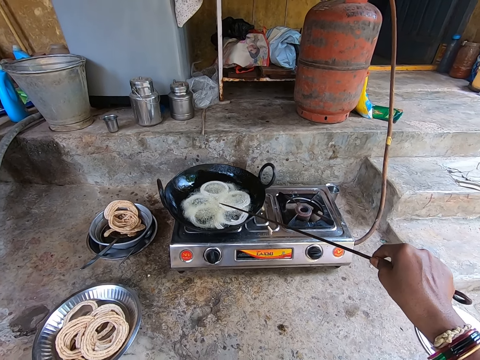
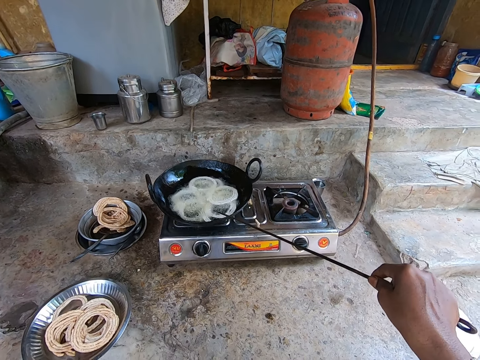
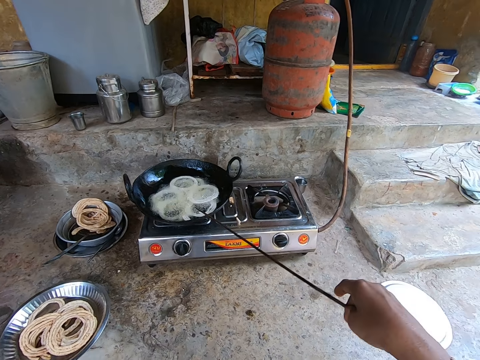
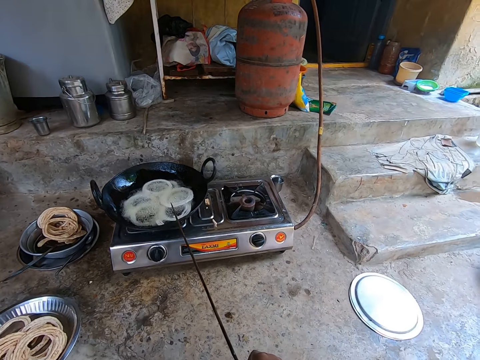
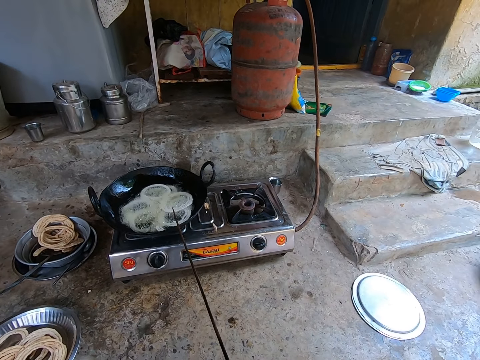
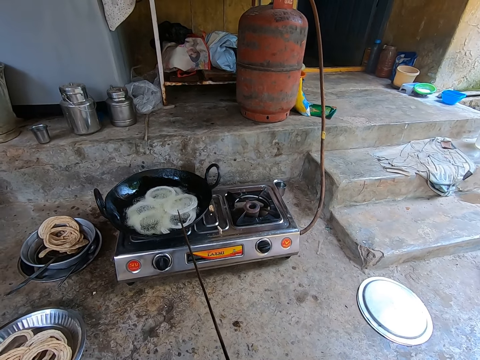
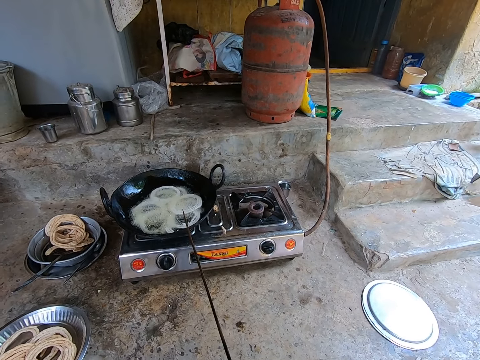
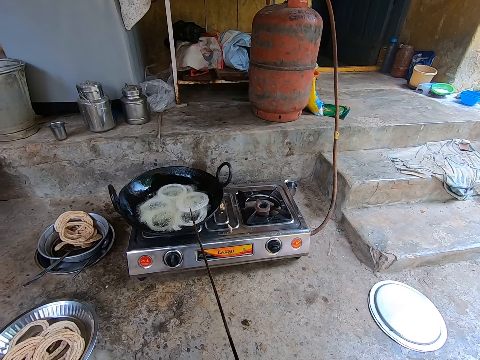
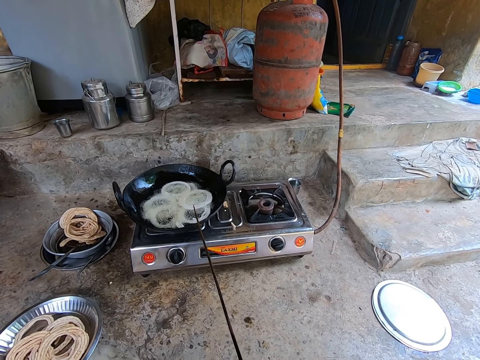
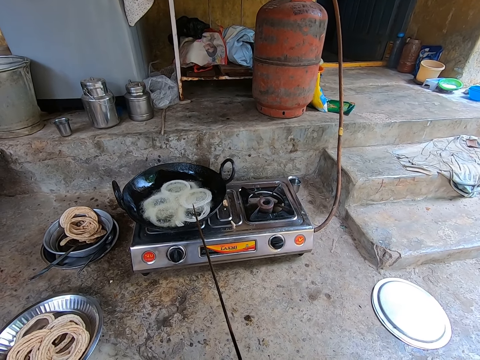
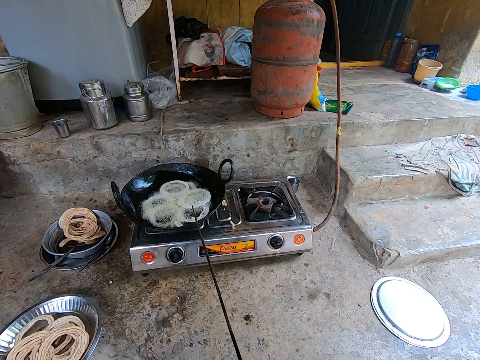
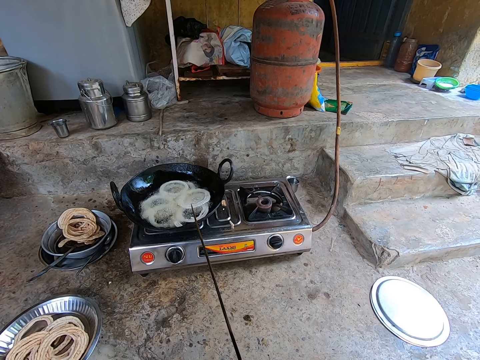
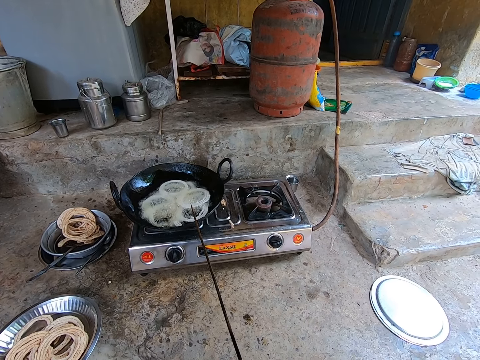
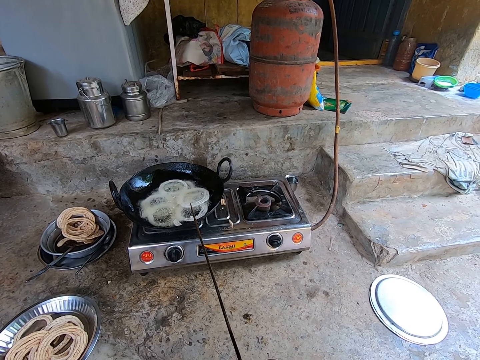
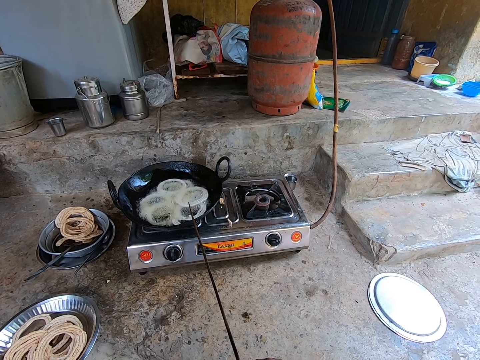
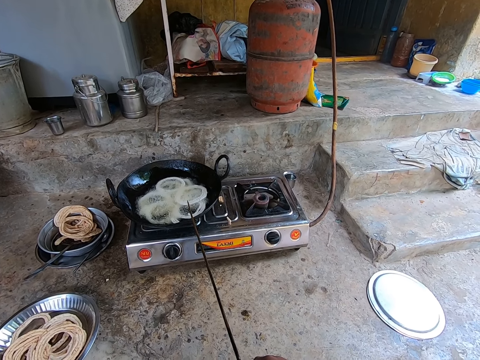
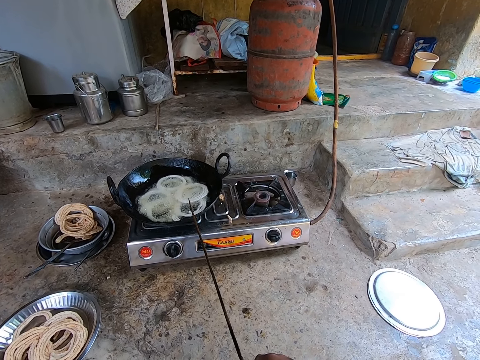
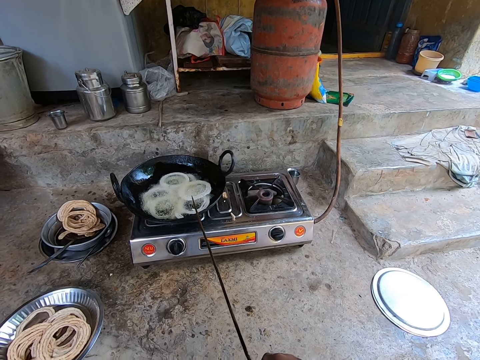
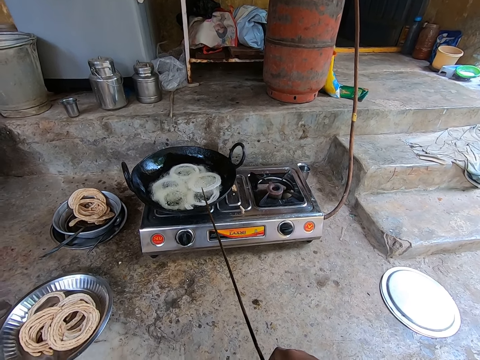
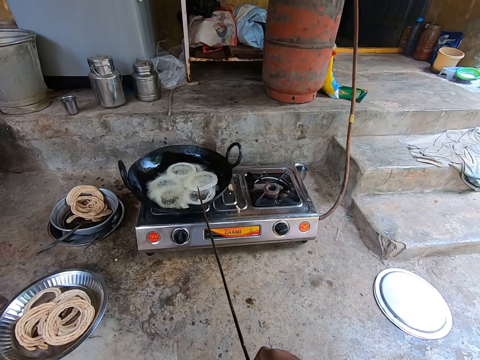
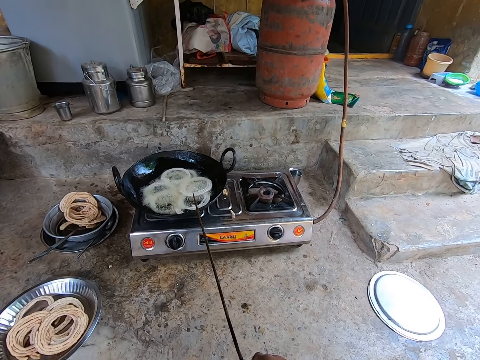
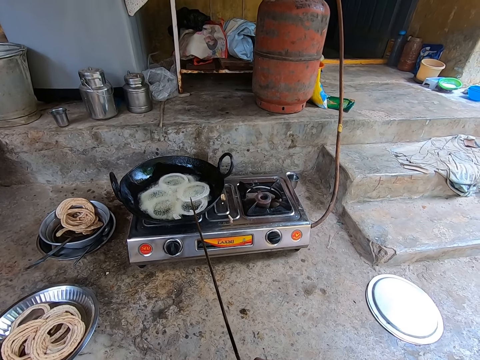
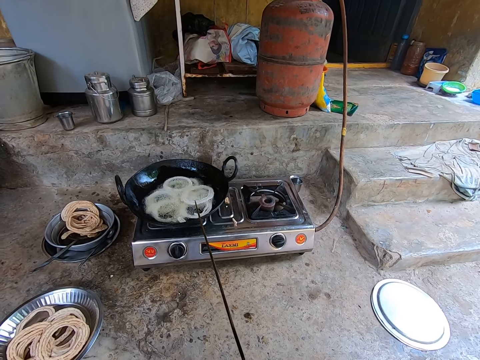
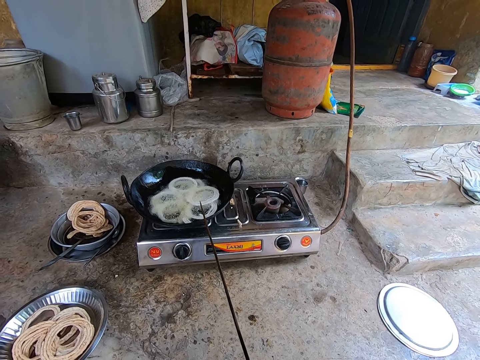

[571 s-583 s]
The camera wearer places a wire on the pan. They lean the stick on the cooking pan. They look at the murukku. They stare around.

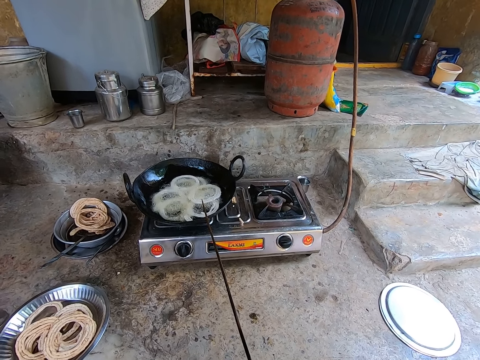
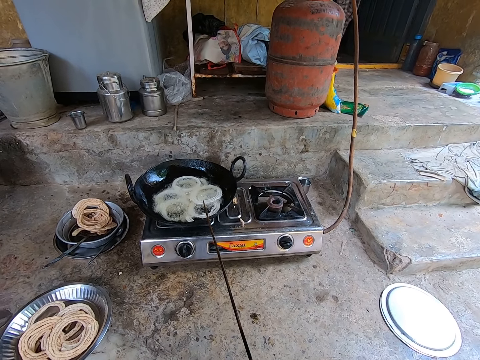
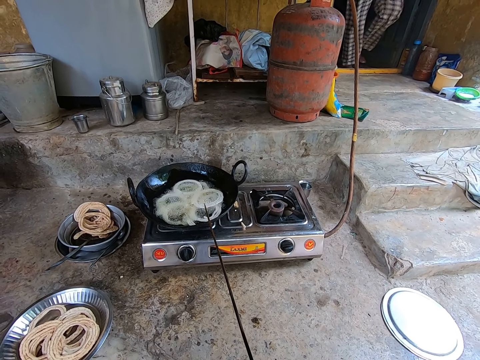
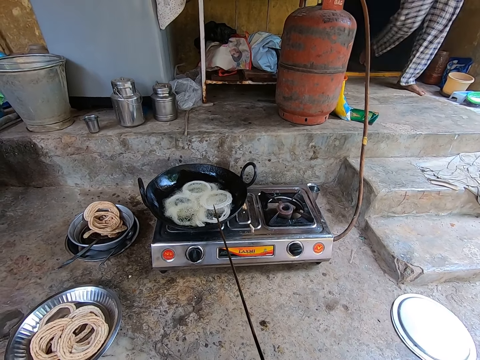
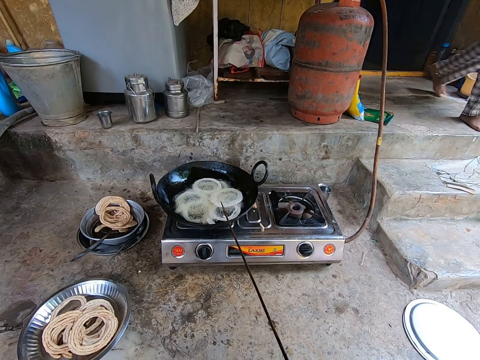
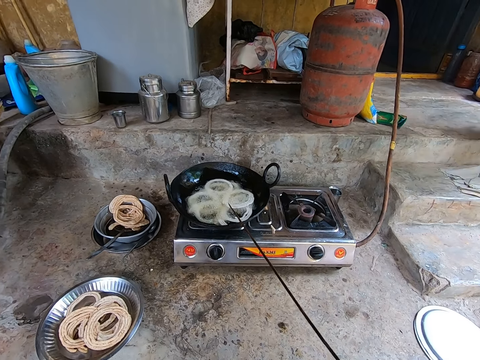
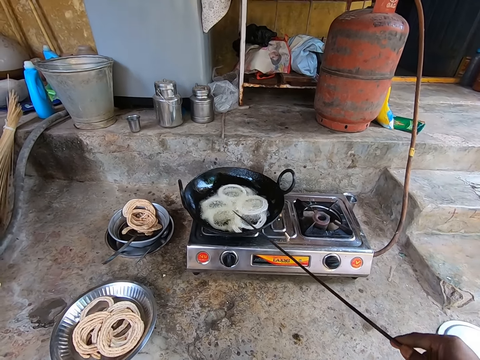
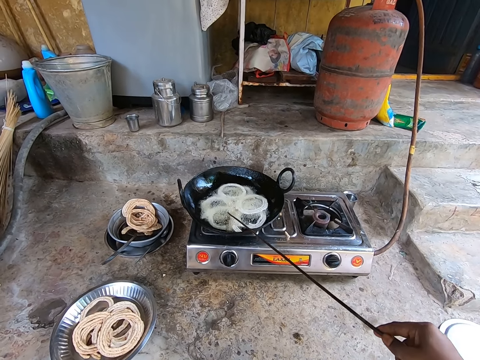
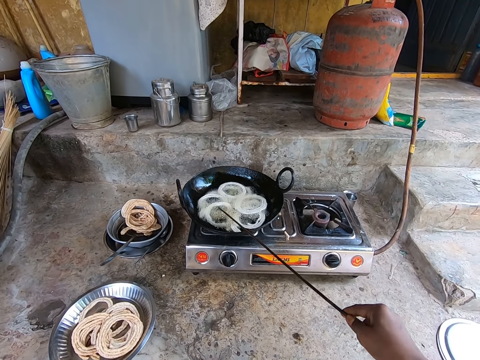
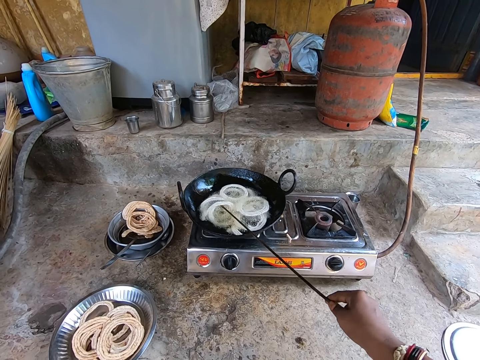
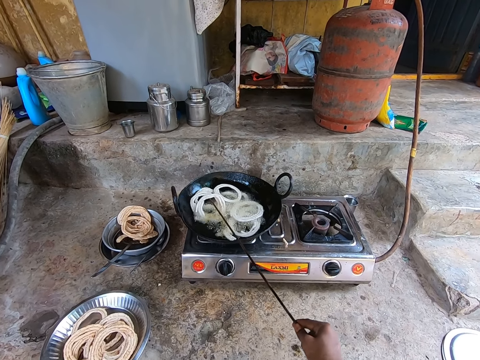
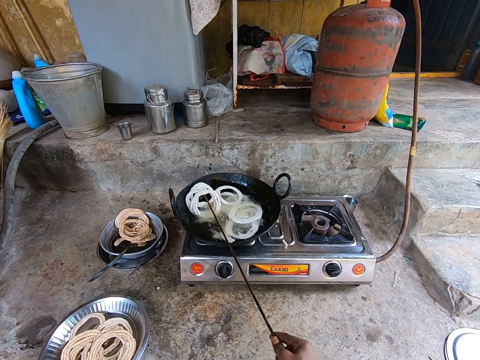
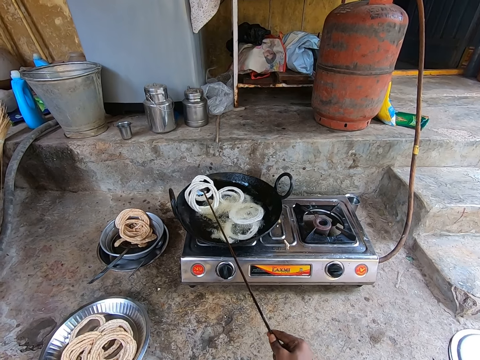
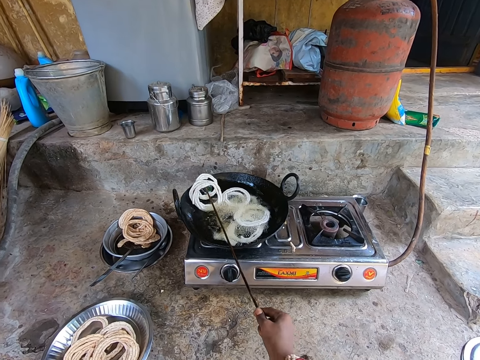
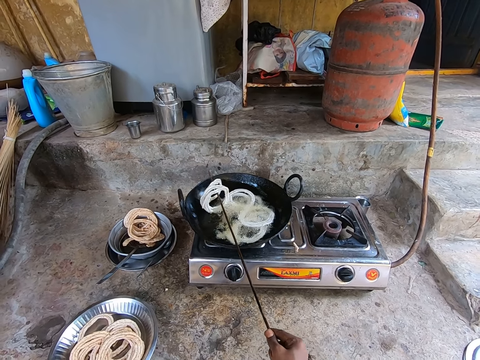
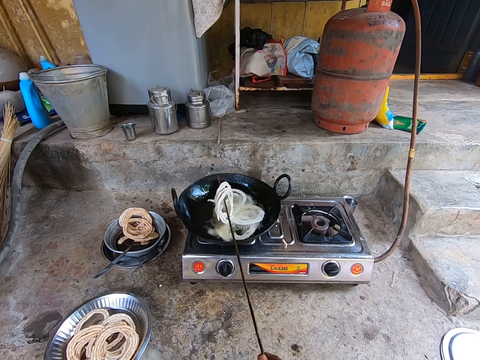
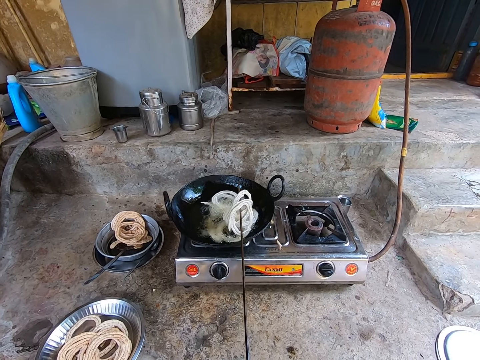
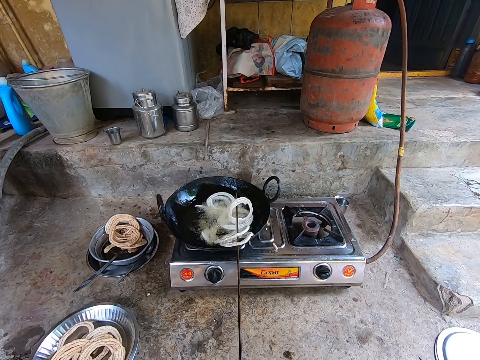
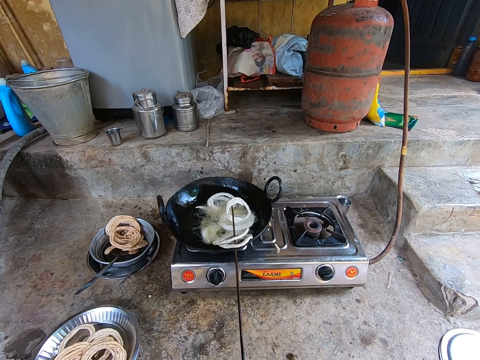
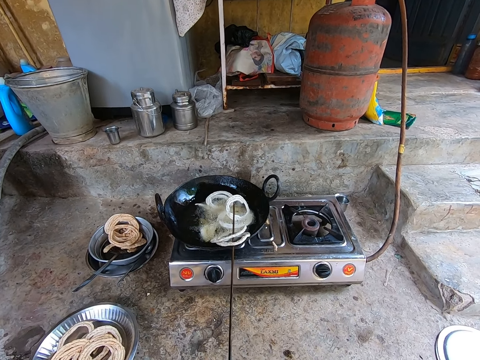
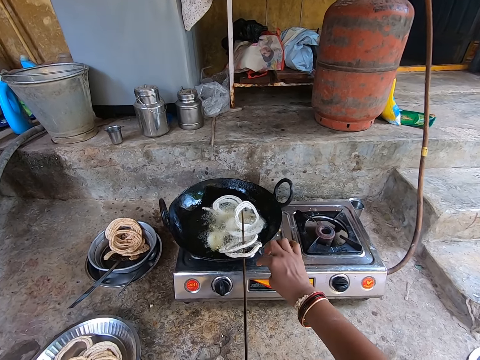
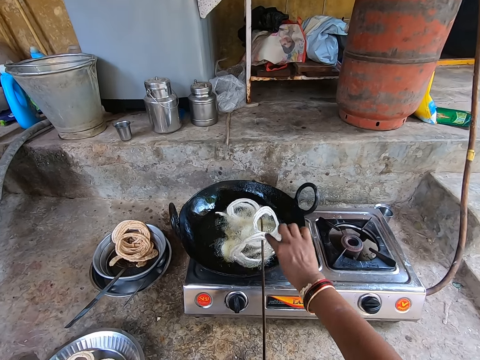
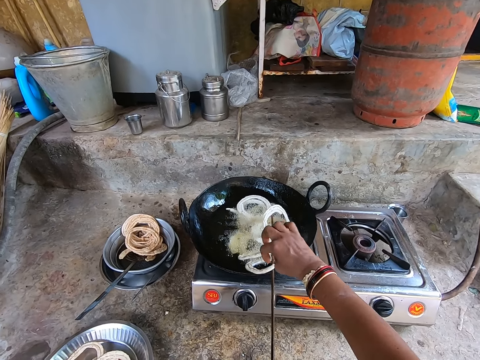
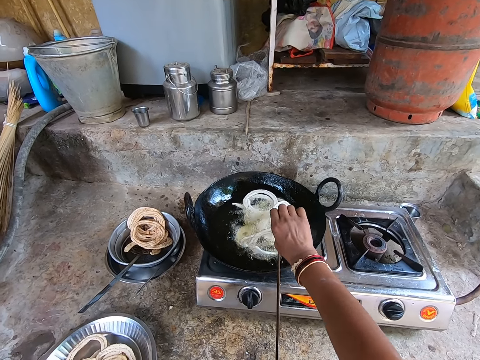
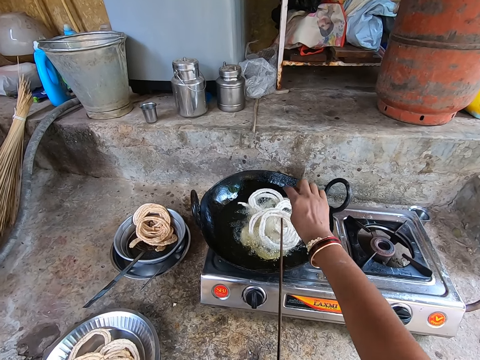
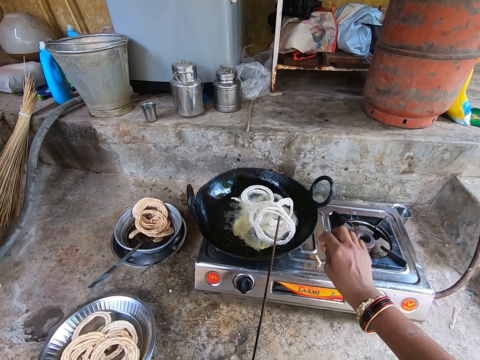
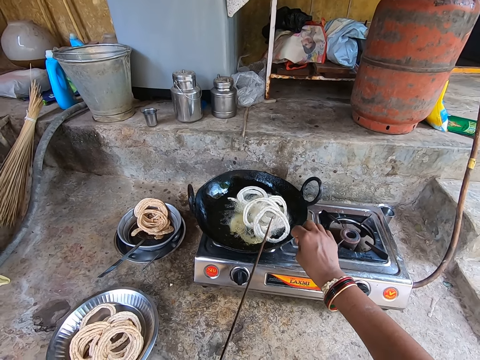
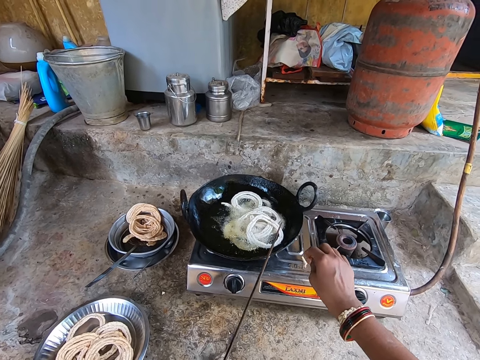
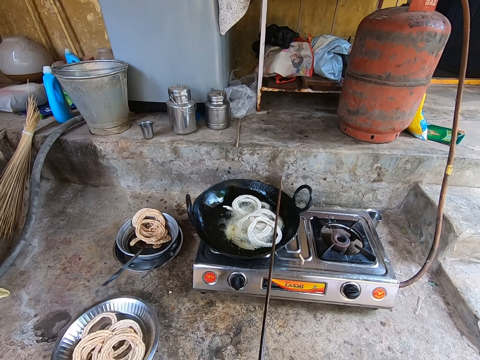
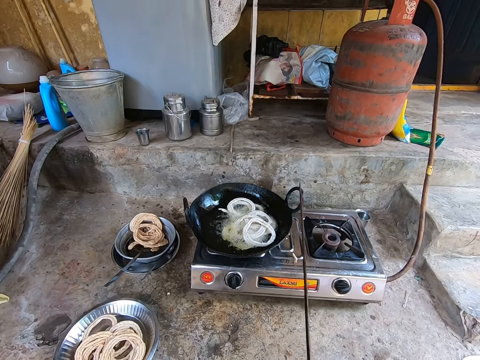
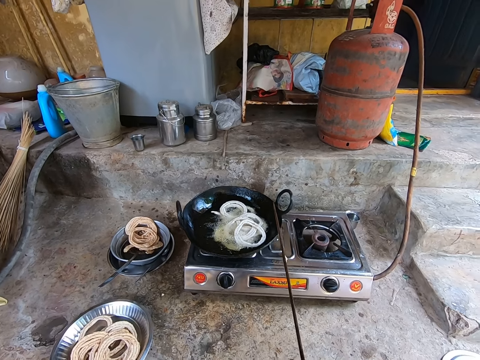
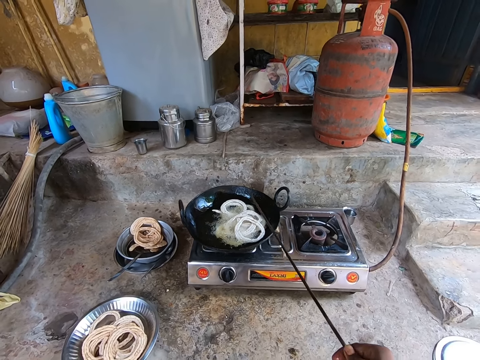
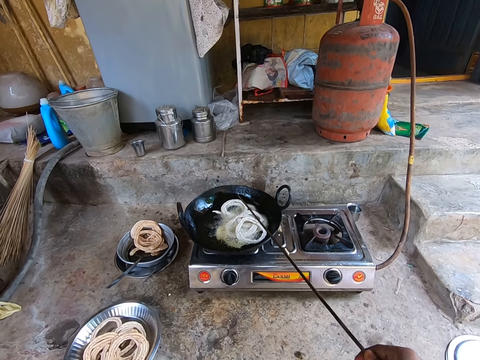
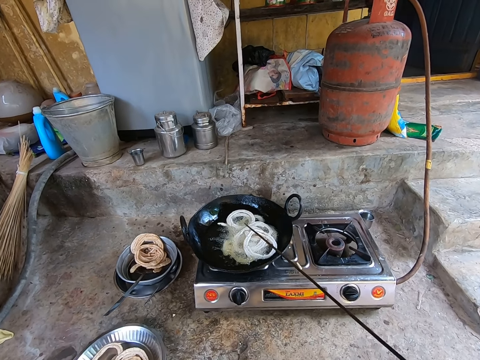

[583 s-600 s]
A person walks out of a room. The camera wearer turns the spiral doughnuts on the cooking pan with a long stick. They fry the murukku. They interact with the person. The camera wearer moves the murukku into the pan. They adjust the doughnut on the stick with the right hand. They move the murukku into the pan again. They look at the murukku. They remove the doughnuts from the stick.
